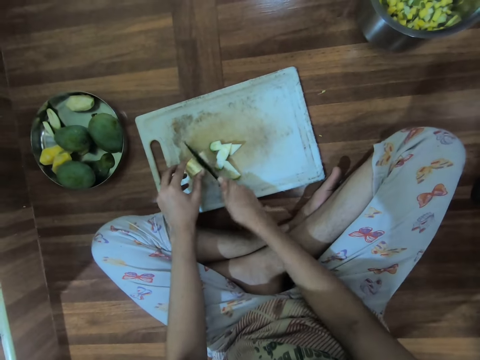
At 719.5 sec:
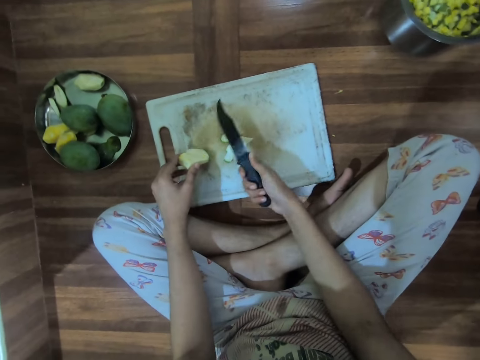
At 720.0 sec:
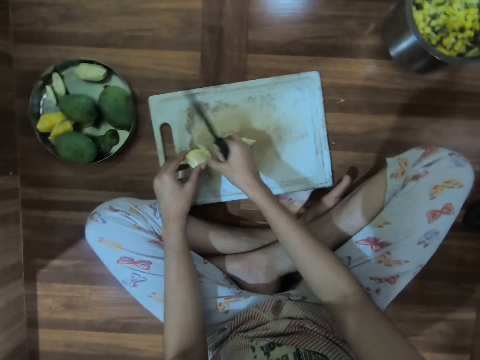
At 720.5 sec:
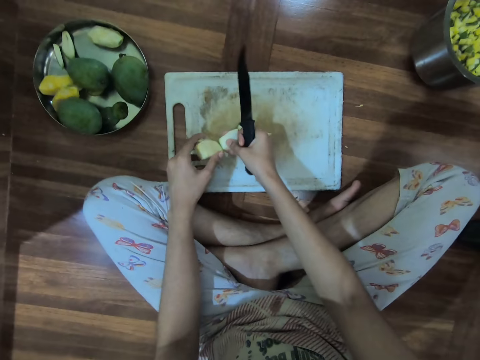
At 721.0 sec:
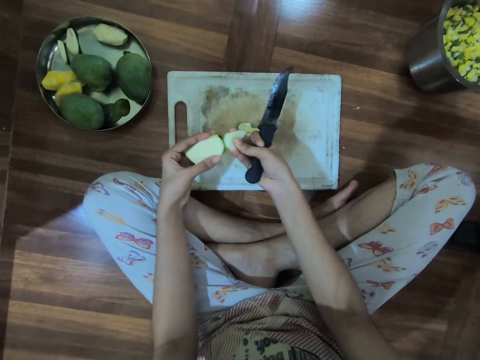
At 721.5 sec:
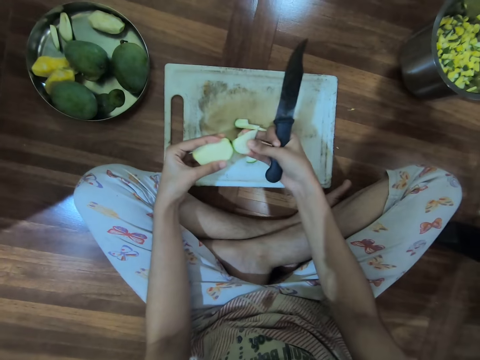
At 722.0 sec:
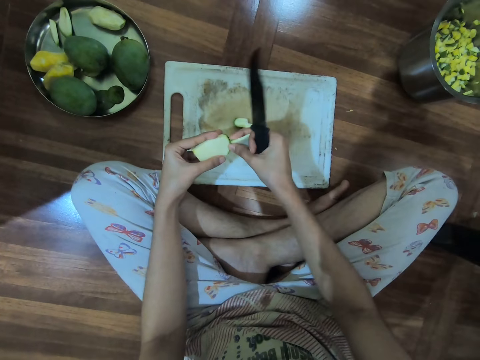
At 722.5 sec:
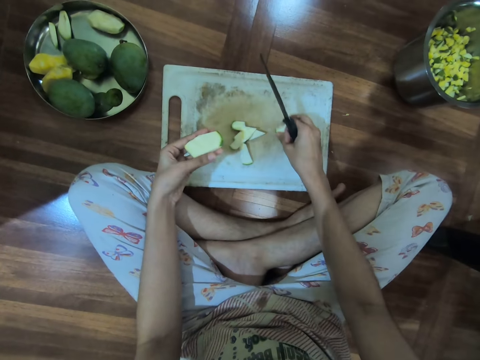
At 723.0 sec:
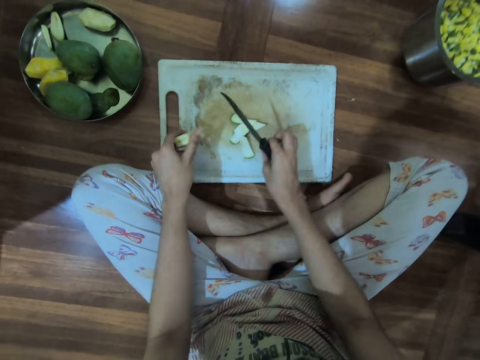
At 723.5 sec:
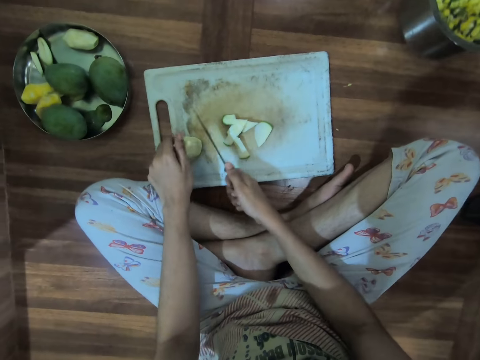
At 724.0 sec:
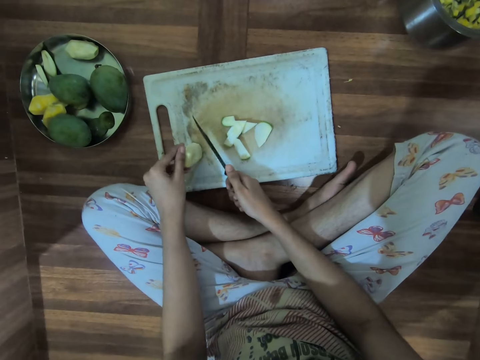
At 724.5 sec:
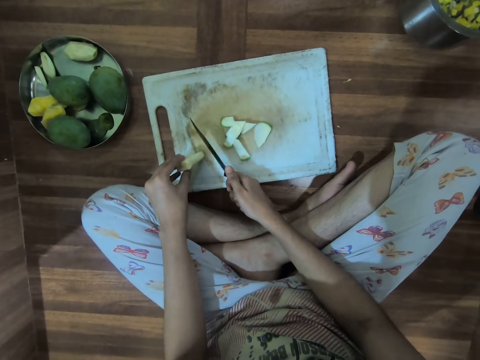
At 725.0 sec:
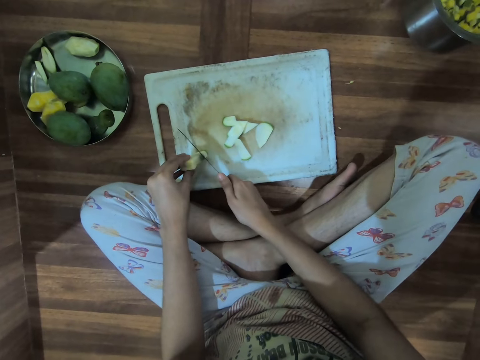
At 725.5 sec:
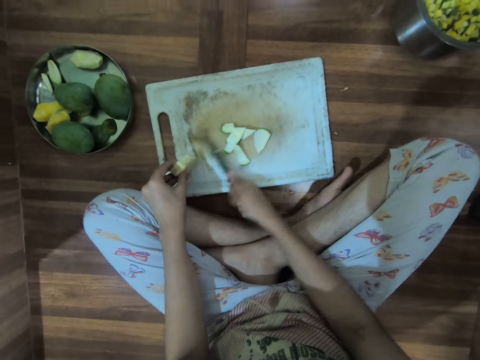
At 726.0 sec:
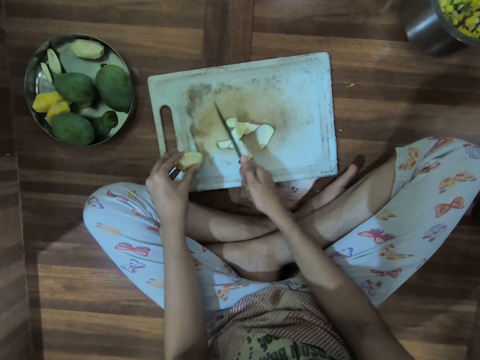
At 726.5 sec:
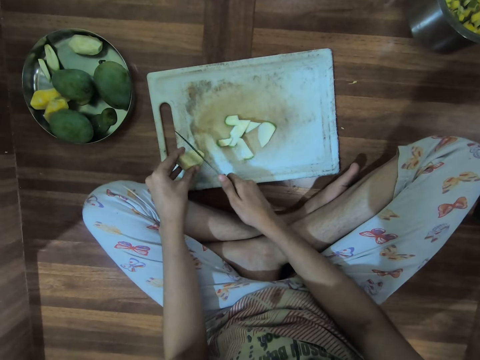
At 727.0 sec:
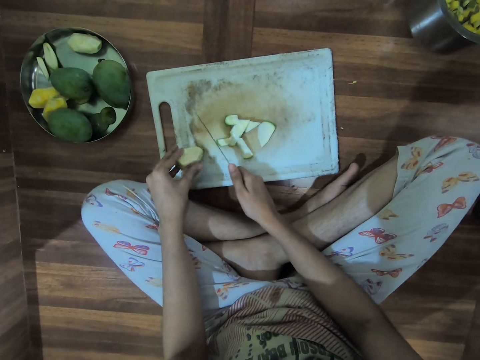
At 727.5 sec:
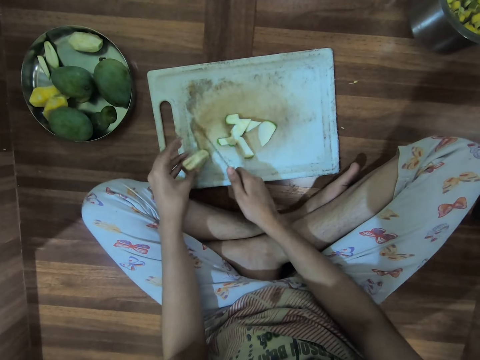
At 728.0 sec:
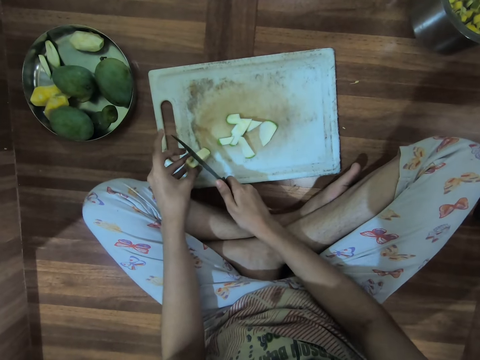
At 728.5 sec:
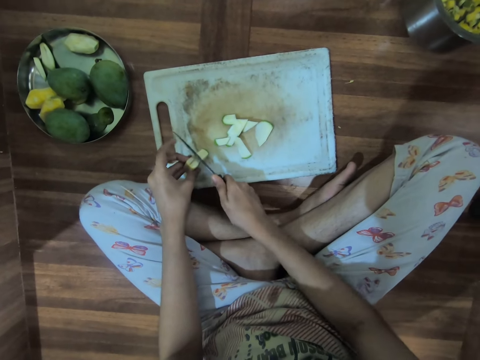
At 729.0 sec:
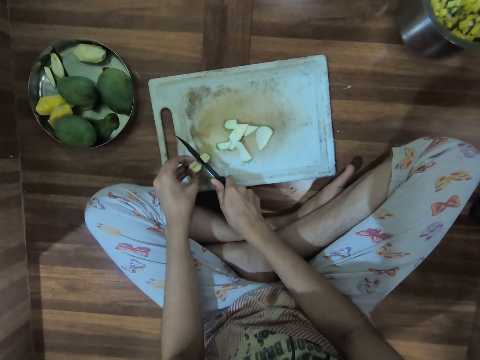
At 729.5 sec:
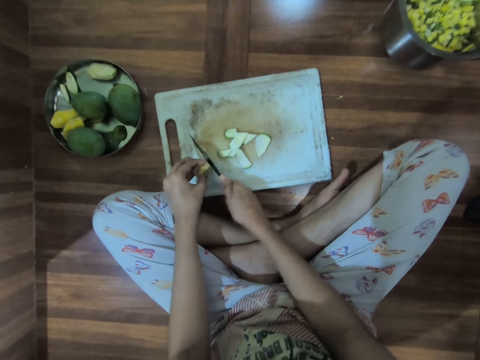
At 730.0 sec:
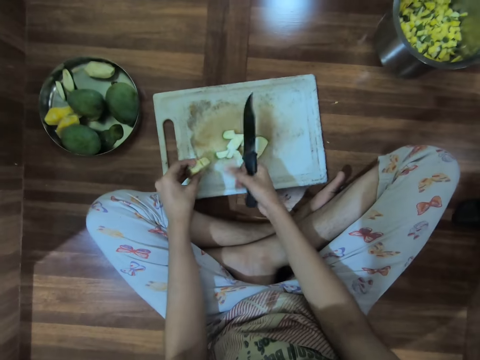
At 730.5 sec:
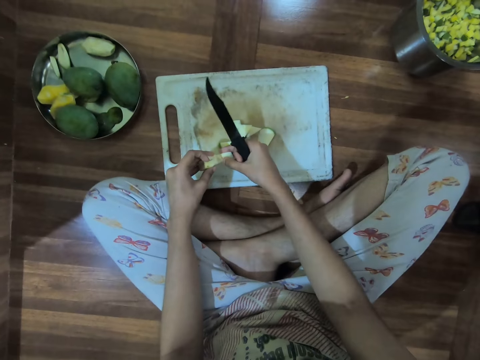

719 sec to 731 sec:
The camera wearer removes the cut piece of mango with her hand. She puts the mango on the chopping board. She cuts the mango.

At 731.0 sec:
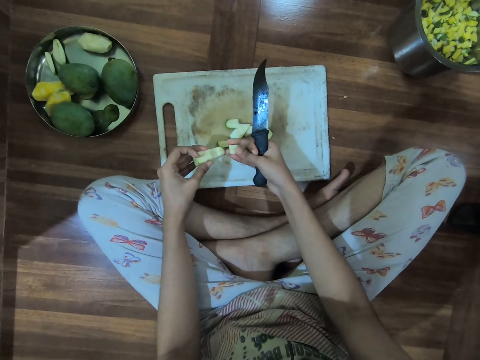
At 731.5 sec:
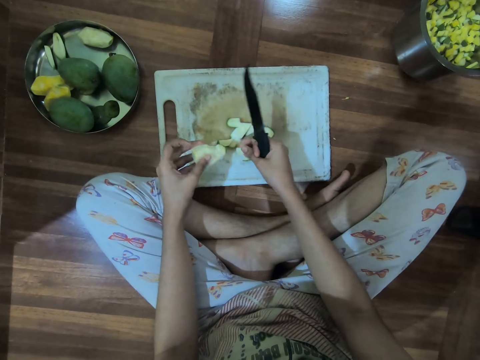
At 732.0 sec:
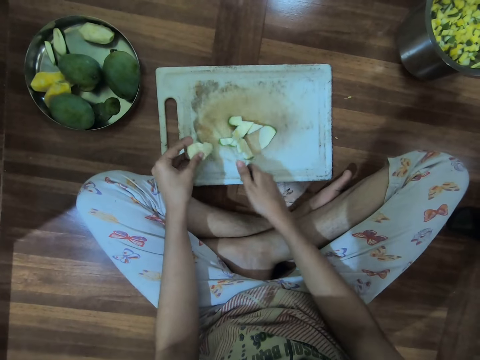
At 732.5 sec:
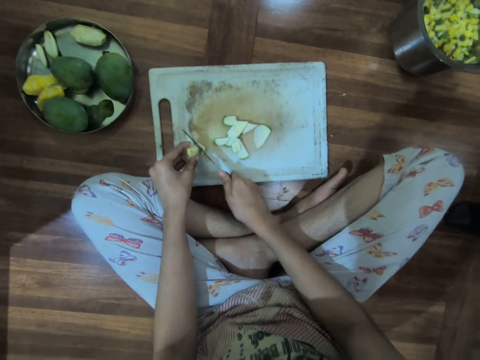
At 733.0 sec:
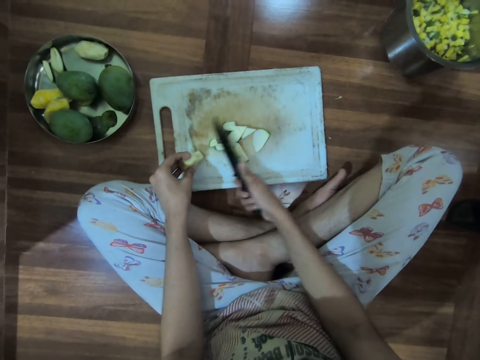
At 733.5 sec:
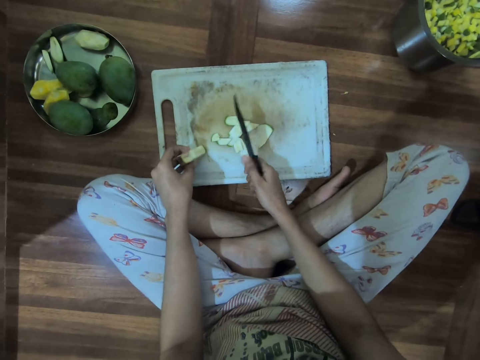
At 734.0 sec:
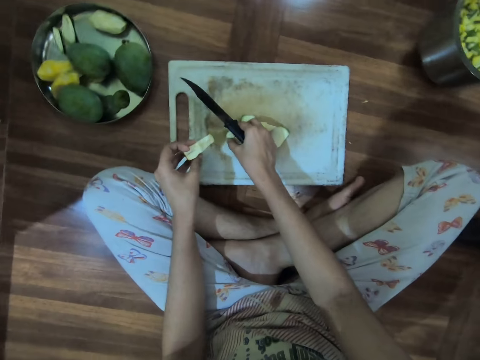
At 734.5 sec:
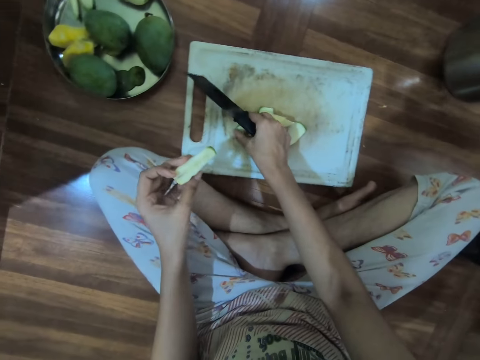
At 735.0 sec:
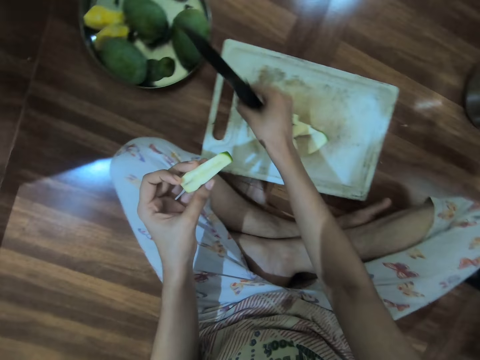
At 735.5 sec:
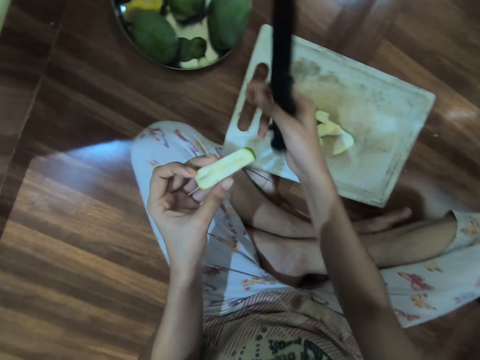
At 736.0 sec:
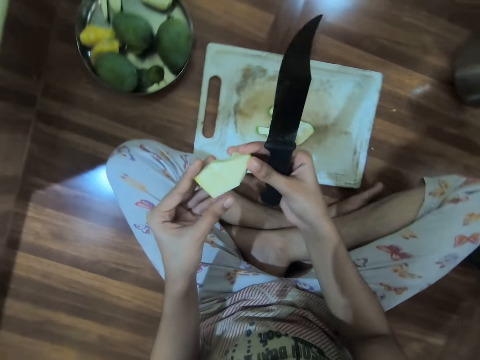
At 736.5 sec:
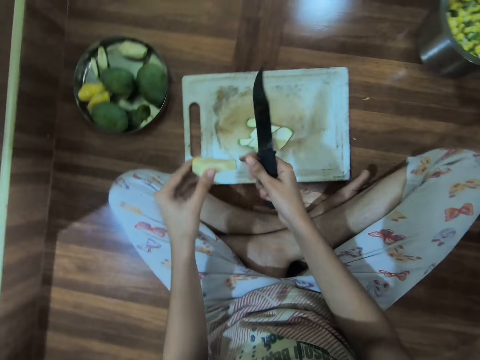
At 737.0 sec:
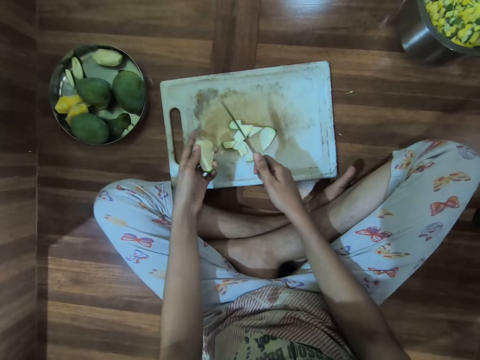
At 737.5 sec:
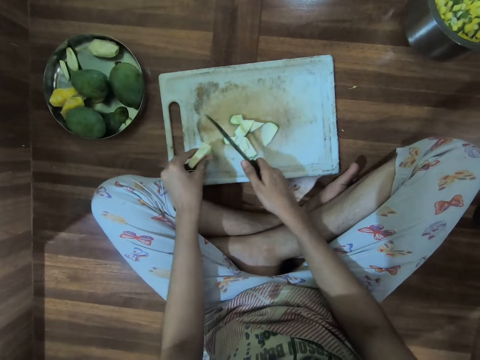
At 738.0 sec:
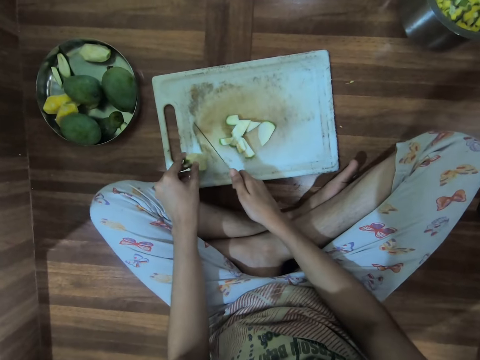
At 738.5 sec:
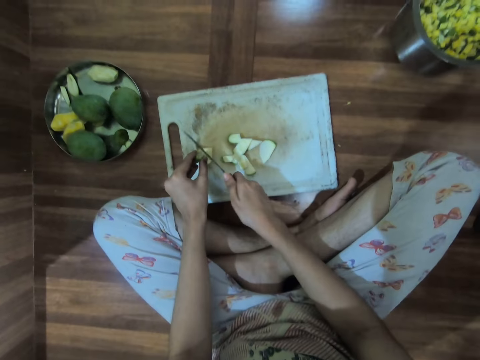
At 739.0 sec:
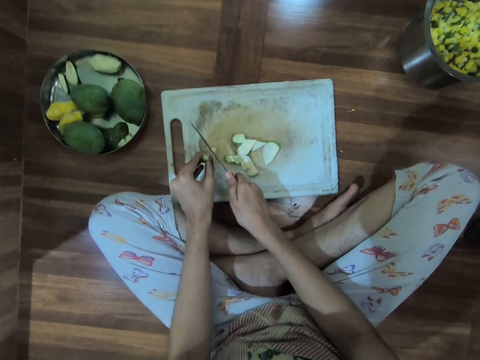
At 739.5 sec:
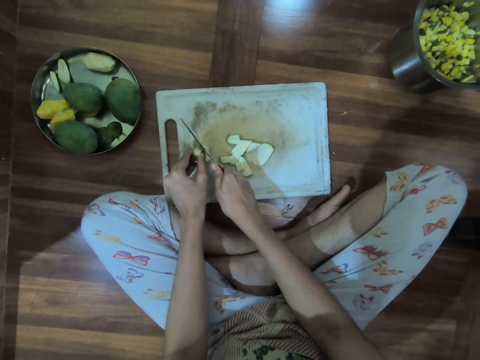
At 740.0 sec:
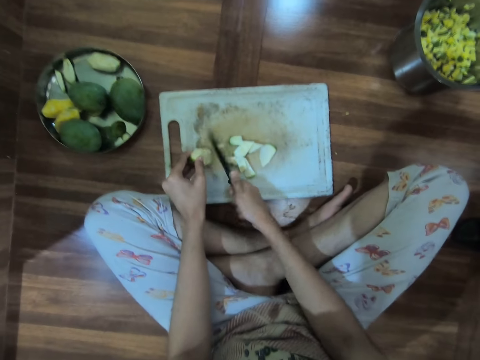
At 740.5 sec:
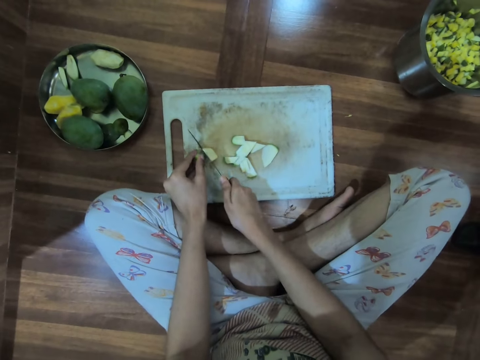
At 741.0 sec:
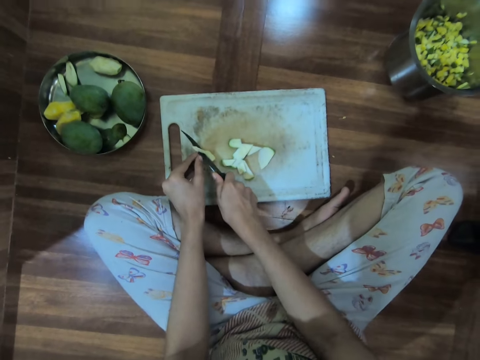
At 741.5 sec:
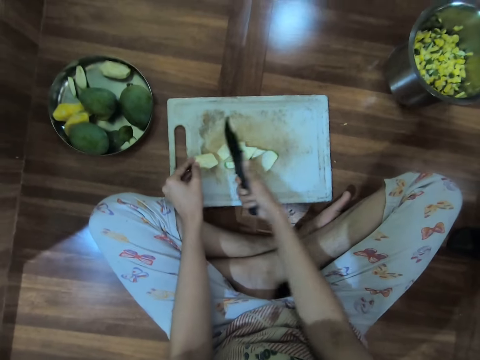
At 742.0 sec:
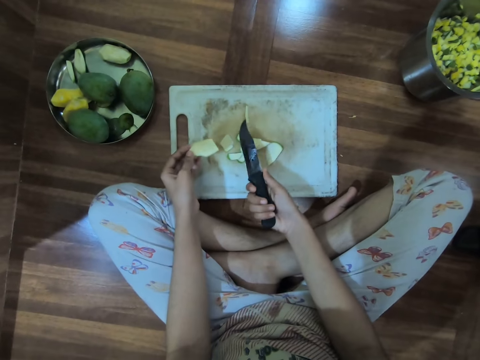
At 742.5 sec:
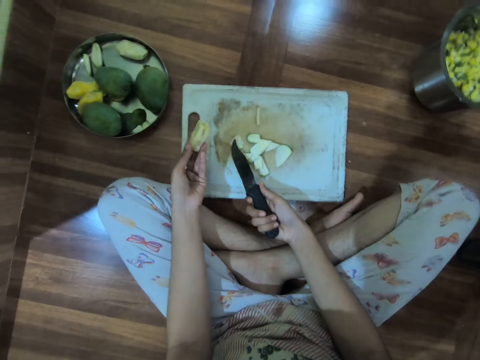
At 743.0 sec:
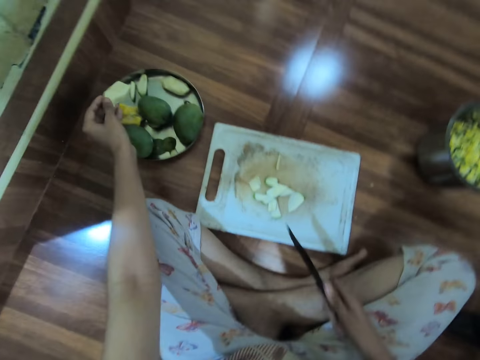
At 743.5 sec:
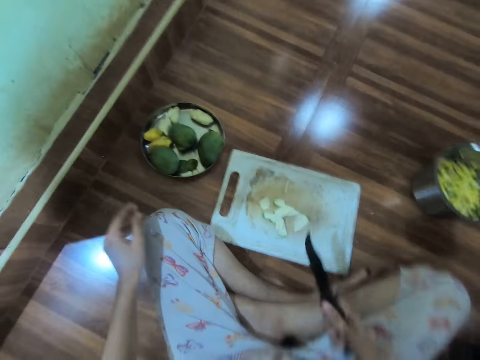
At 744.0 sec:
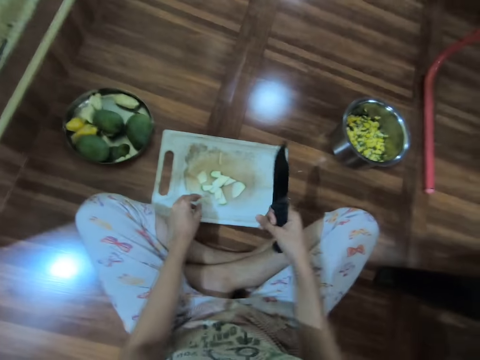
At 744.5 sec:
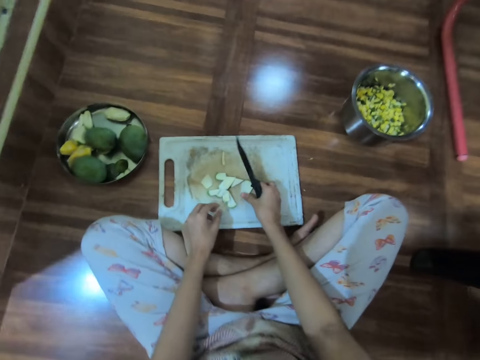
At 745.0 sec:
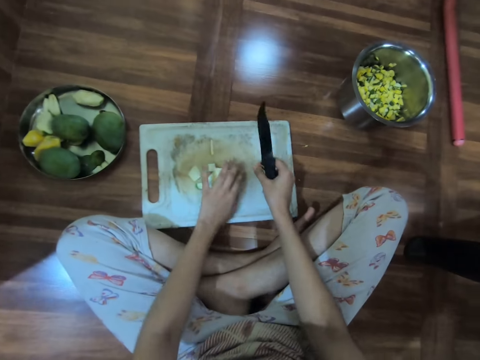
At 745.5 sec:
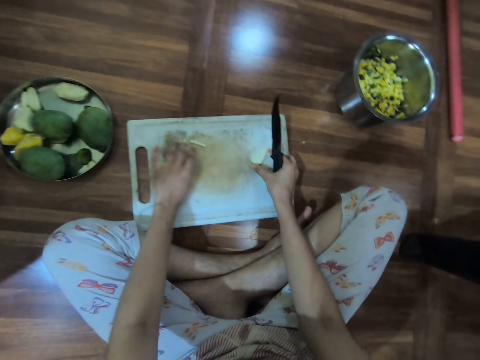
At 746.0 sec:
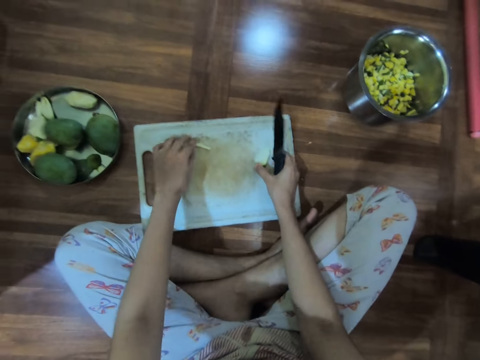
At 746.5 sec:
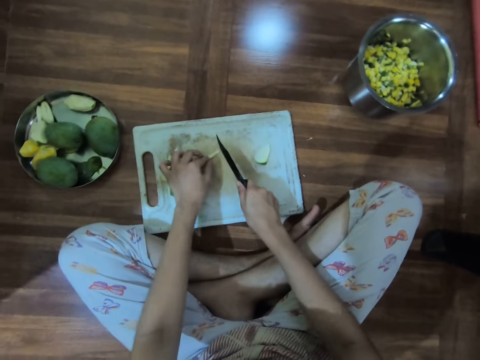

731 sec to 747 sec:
The camera wearer takes the cut piece of mango. She puts the mango on the chopping board. She cuts the piece of mango. She takes the piece of mango. She drops the piece of mango on the tray. She looks at the piece of mango. She cuts the piece of mango. She drops the guava or mango in the metal tray on the floor with her left hand. She pushes the mango on the chopping board.
